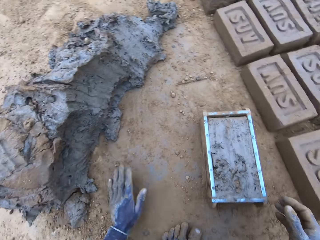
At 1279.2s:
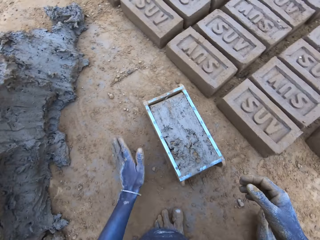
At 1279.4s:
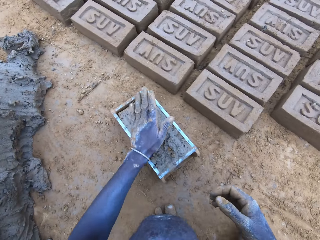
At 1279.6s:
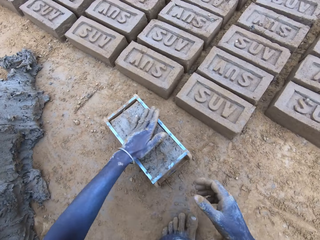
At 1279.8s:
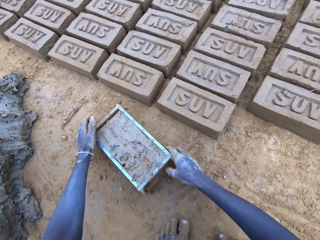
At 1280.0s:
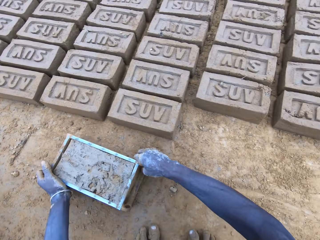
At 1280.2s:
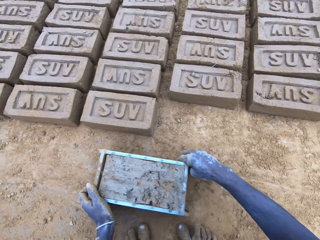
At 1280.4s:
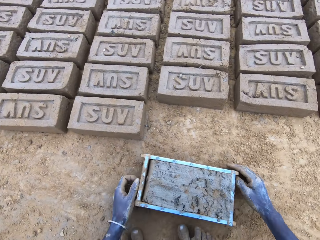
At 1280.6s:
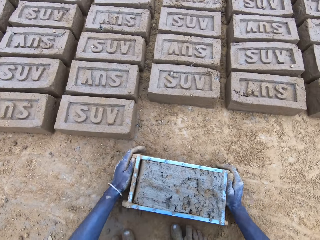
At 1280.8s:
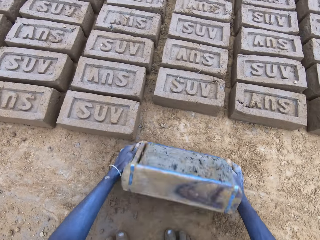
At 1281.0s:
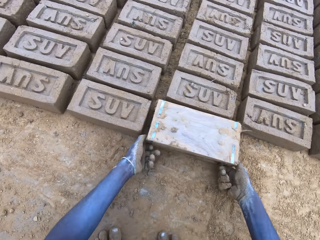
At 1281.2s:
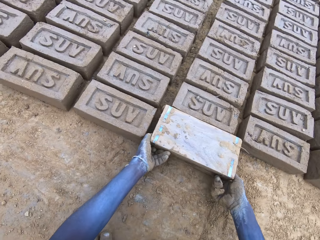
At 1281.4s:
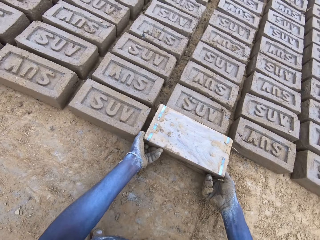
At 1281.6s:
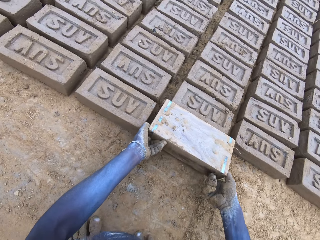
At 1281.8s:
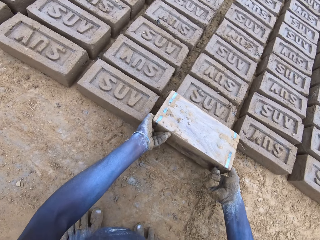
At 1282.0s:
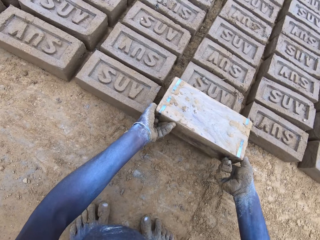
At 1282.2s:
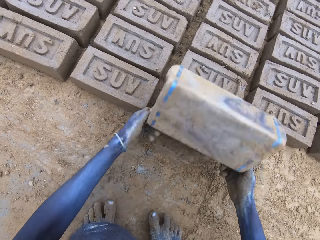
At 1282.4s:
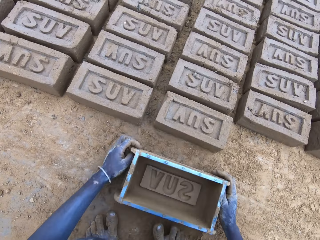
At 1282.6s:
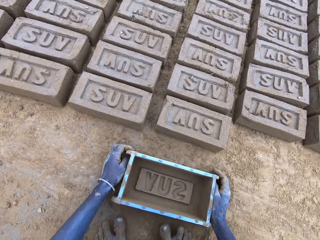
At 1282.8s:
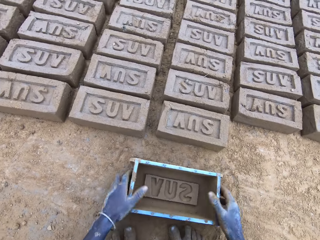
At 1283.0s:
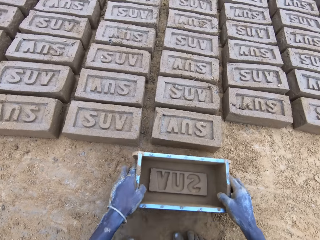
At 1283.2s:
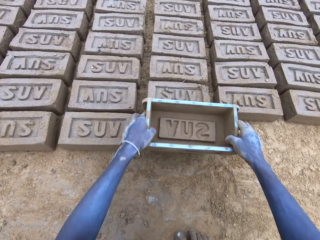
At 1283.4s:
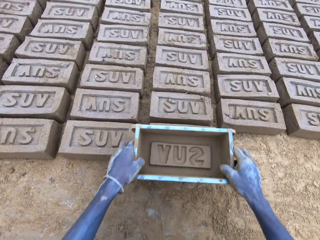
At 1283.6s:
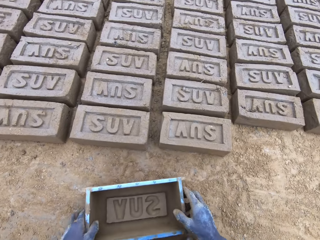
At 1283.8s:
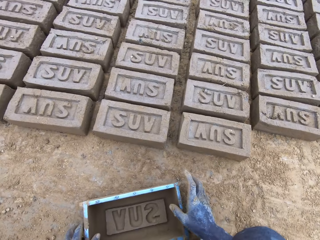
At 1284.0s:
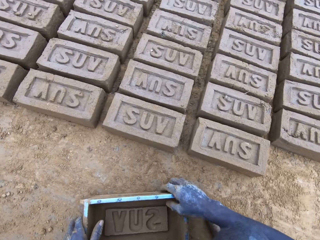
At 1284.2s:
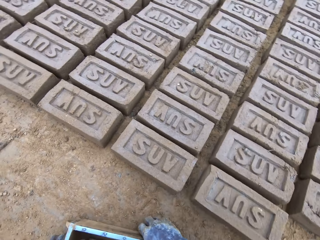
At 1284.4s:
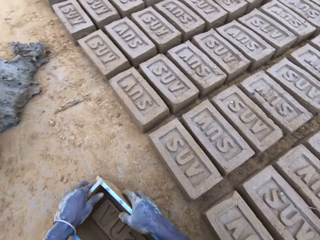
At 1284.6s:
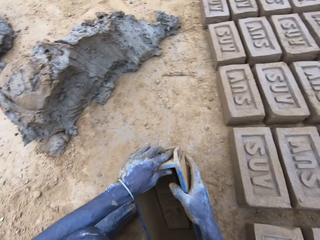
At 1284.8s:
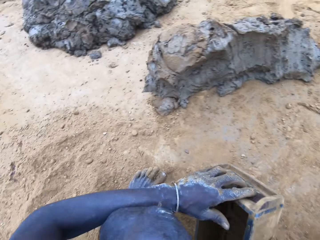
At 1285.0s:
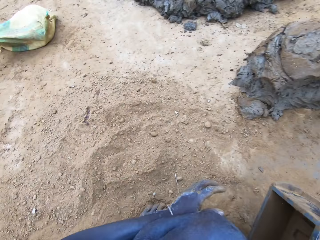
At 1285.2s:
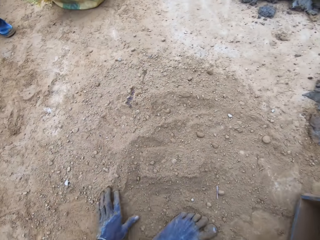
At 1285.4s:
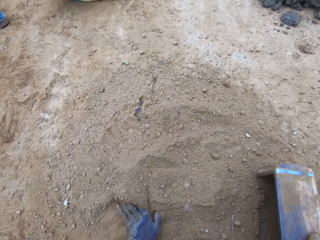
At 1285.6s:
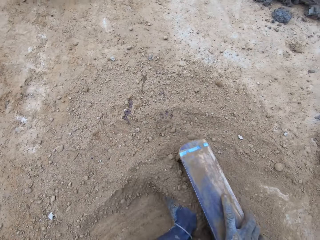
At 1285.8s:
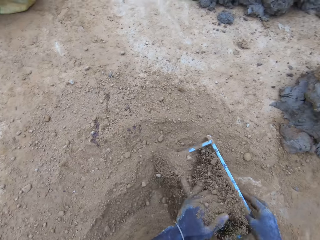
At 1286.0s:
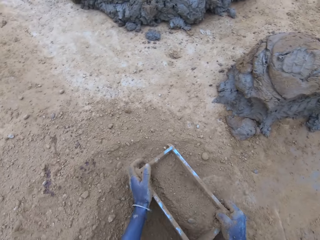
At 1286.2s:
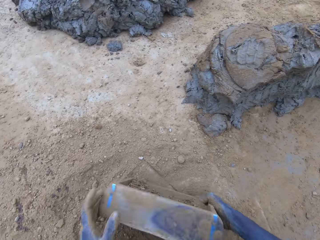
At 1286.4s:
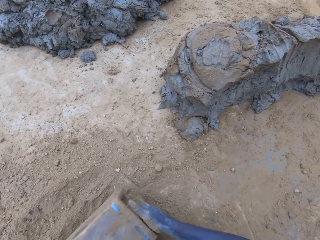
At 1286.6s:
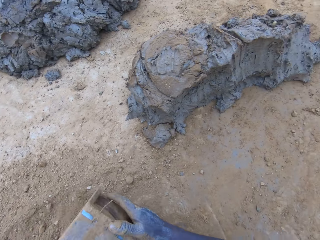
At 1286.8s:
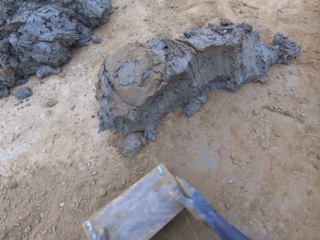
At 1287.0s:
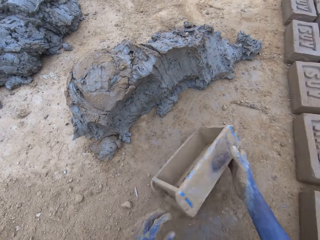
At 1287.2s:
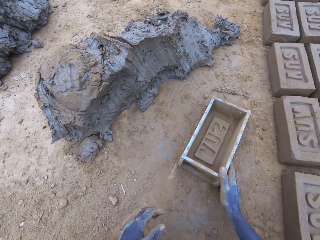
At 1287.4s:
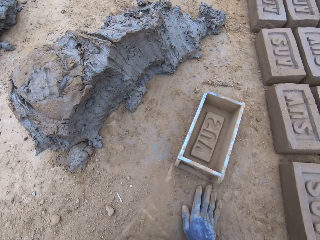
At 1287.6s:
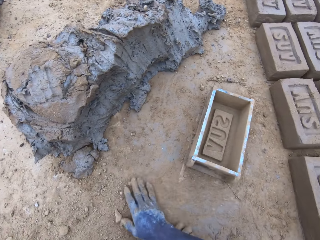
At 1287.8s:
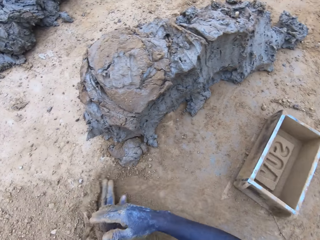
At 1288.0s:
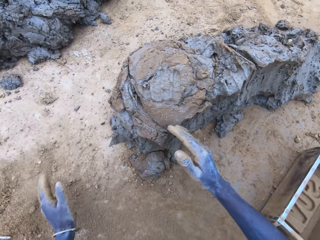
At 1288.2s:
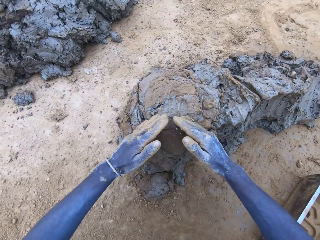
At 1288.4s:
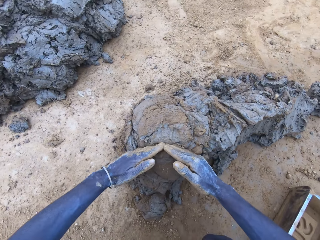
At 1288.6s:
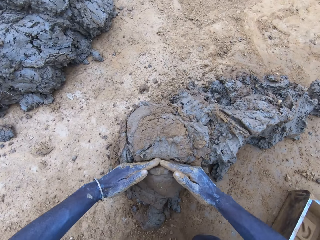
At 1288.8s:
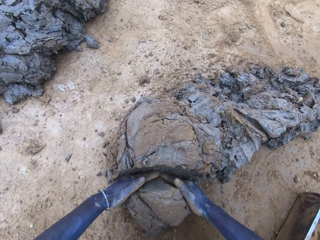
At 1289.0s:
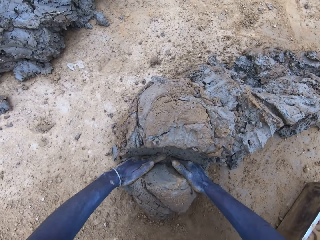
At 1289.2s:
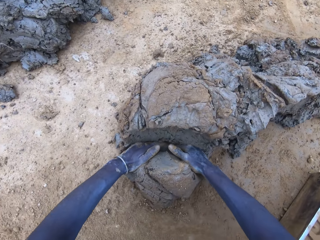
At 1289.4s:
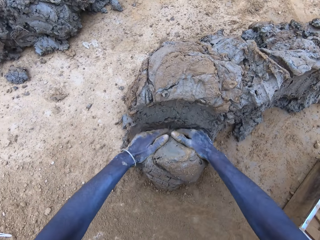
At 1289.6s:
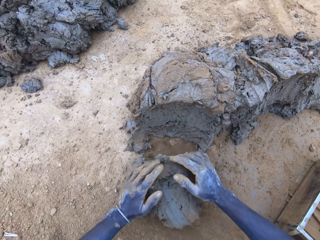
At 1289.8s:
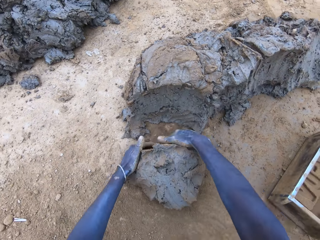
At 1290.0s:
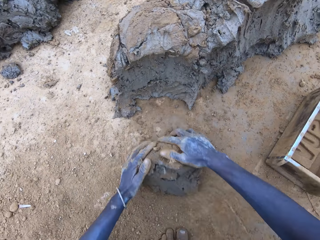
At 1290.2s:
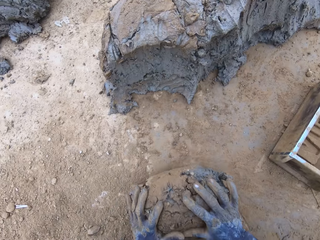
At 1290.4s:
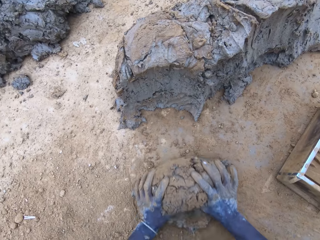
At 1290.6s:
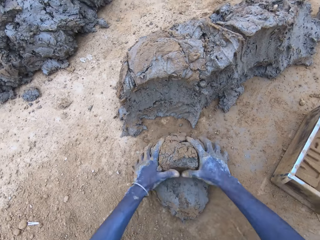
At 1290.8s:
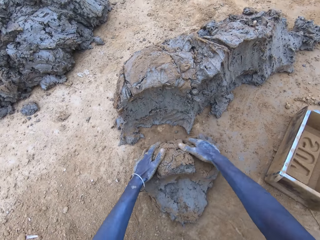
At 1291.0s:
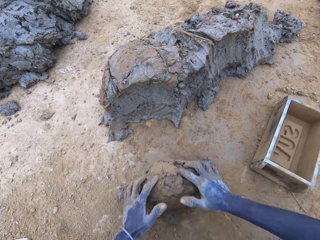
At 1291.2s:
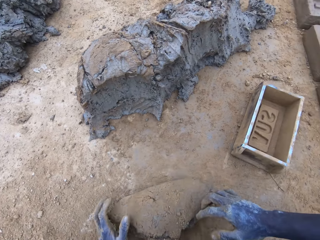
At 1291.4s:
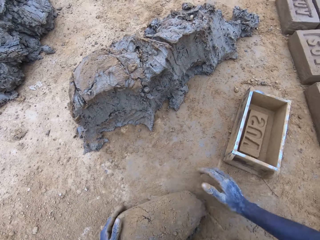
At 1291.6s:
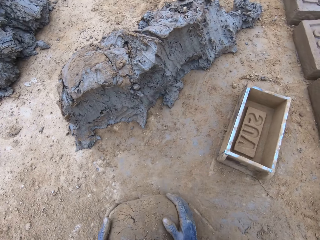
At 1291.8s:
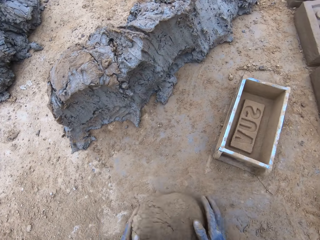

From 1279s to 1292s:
The camera wearer drags the wooden brick moulder. They pour the mud in the brickmould on the ground. They turn the wooden brick moulder upside down. They flip back the wooden brick moulder and produce a mud brick. They put soil in the wooden brick moulder. They pour the soil from the brickmould on the ground. They put the wooden brick moulder on the ground. They scoop mud. They cut the mud with a hand. They roll the mud on the ground.

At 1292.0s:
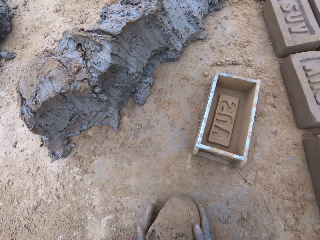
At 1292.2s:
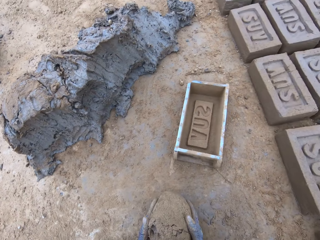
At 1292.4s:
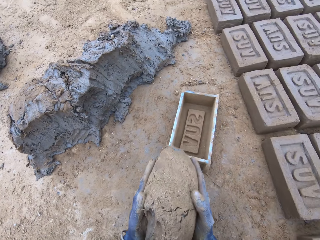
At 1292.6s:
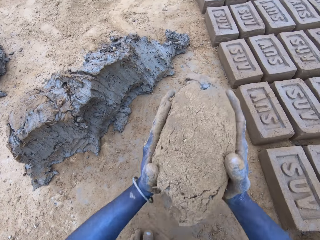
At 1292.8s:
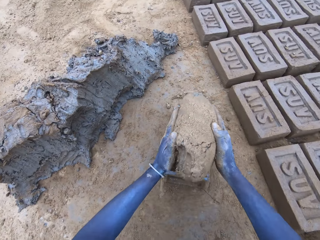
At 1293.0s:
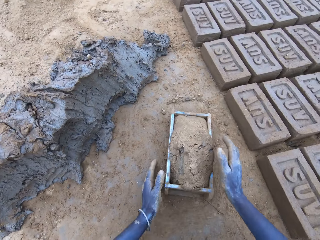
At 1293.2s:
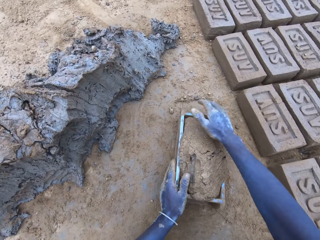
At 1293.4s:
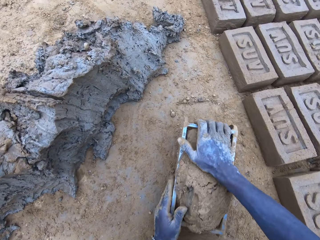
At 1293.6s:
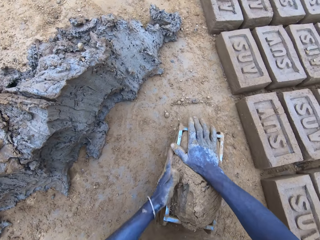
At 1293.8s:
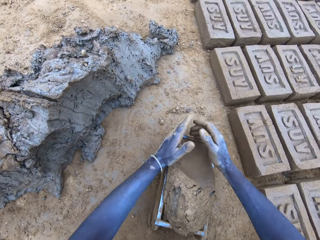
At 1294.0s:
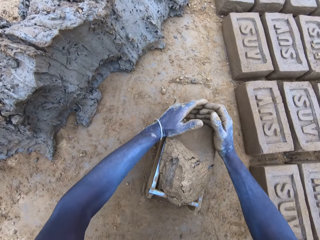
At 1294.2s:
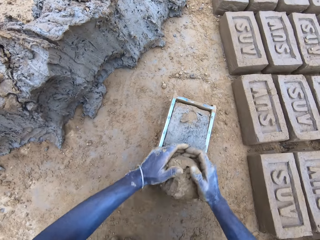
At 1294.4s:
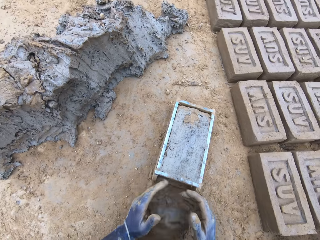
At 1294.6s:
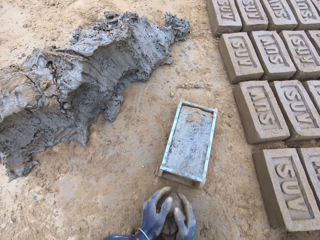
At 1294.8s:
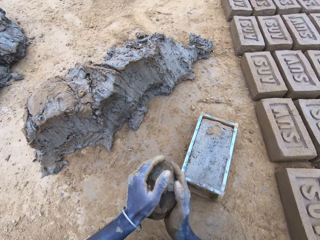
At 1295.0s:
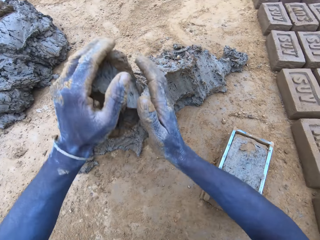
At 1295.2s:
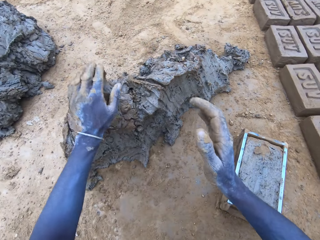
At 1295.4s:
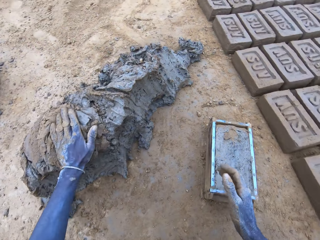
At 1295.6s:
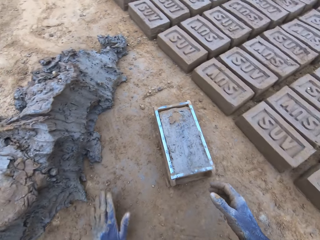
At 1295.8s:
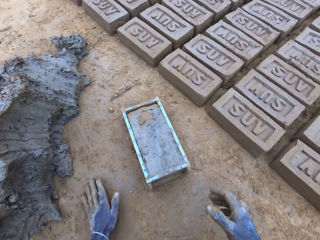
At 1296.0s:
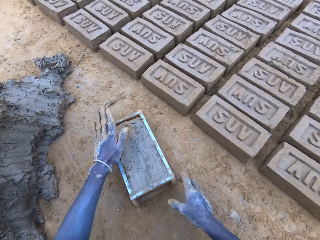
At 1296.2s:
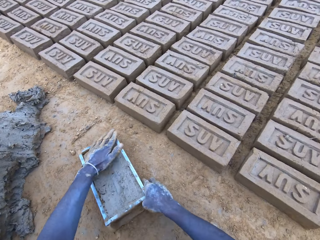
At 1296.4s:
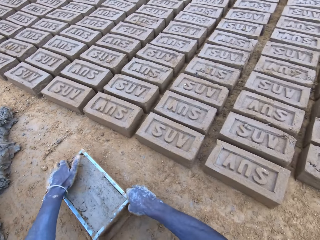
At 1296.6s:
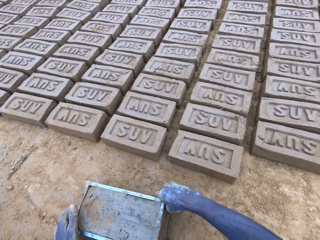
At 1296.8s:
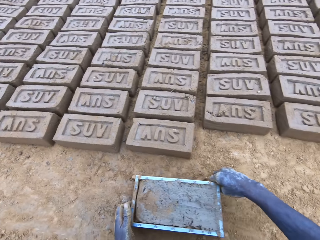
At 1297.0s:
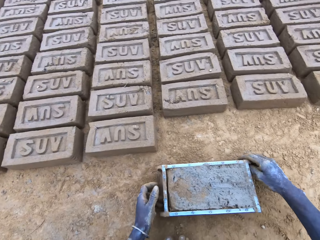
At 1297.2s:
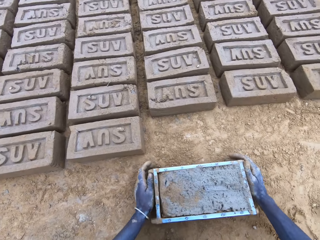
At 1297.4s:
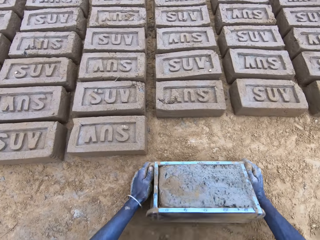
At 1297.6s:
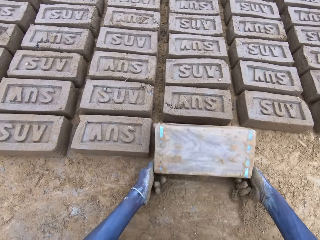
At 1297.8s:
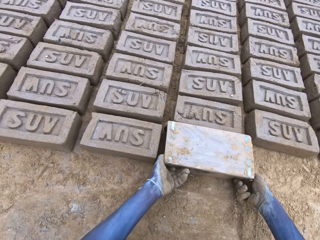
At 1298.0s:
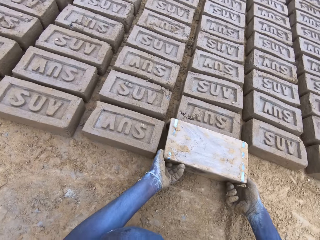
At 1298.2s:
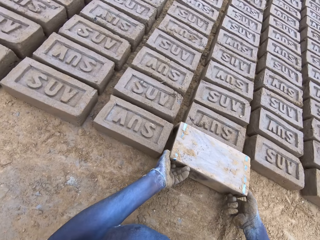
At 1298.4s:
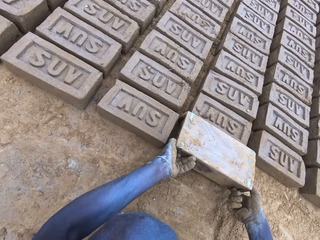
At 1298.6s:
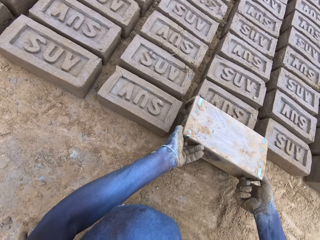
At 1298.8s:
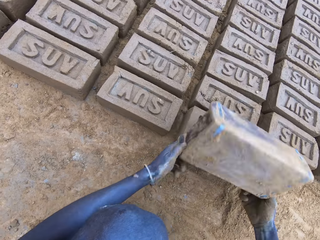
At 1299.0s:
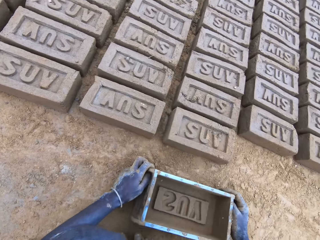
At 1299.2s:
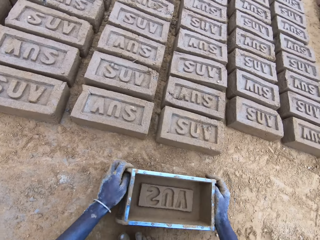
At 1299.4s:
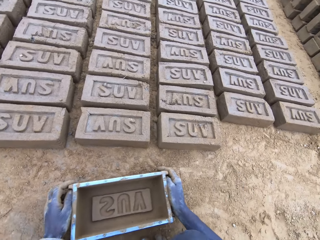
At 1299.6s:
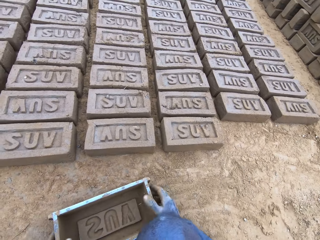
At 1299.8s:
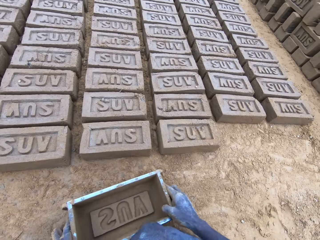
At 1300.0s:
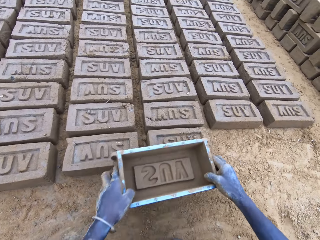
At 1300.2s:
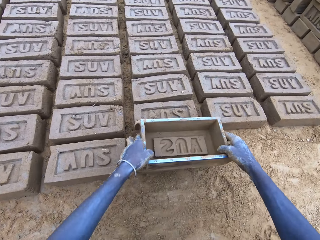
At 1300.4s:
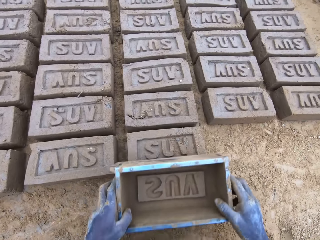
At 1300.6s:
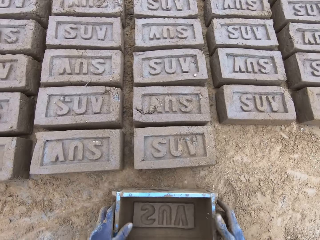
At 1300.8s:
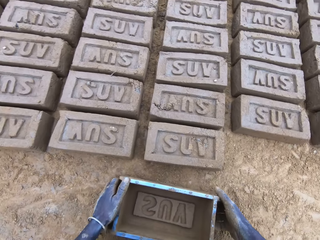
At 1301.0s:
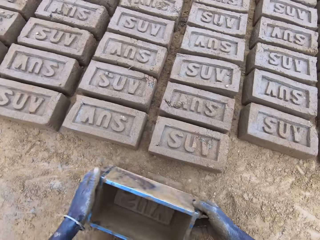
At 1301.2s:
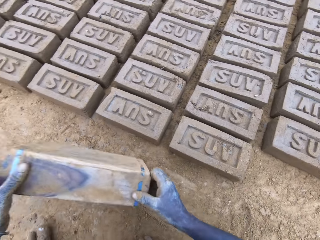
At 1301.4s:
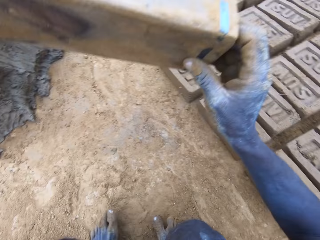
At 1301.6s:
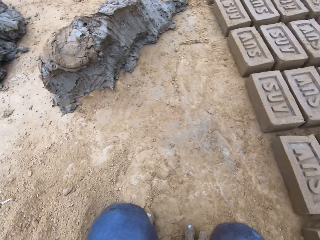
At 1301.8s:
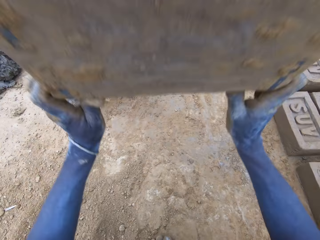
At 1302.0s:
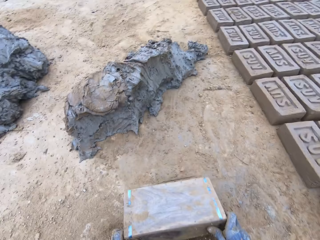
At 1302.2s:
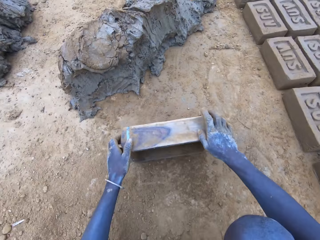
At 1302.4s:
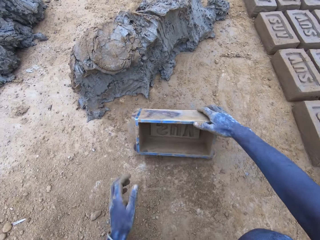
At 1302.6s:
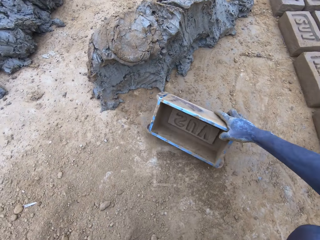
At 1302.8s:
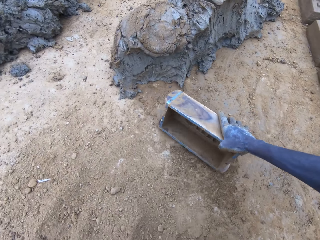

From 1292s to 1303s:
The camera wearer puts soil or mud in the wooden brick moulder. They press the mud in the wooden brick moulder. They remove excess mud from the wooden brick moulder. They put the mud on top of the hill of mud. They drag the wooden brick moulder. They pour the mud in the brickmould on the ground. They turn the wooden brick moulder upside down. They flip back the wooden brick moulder and produce a mud brick.
